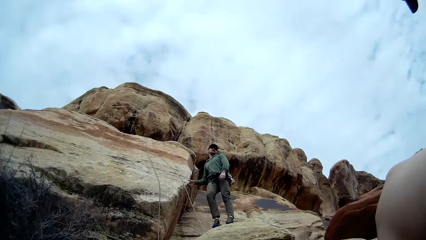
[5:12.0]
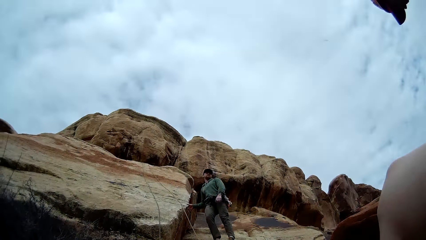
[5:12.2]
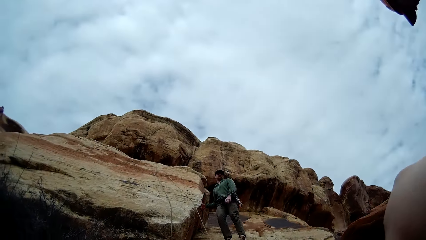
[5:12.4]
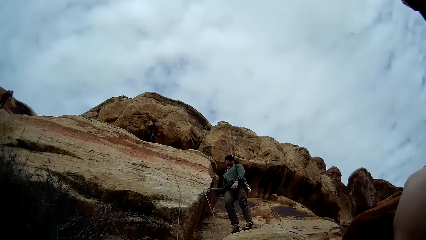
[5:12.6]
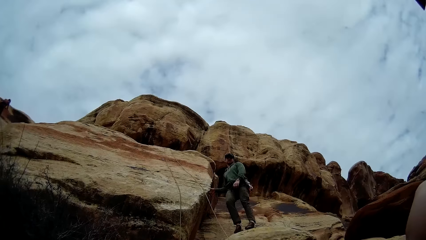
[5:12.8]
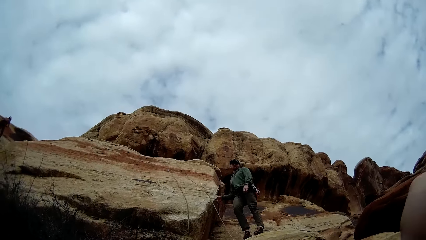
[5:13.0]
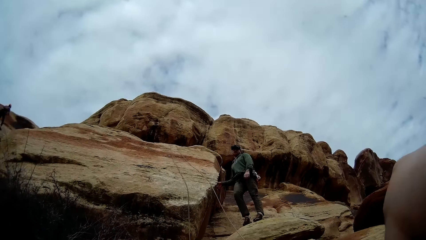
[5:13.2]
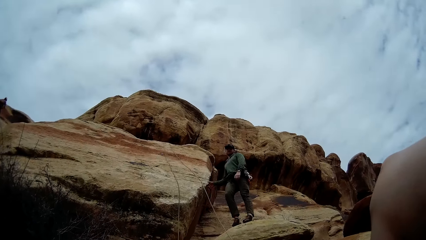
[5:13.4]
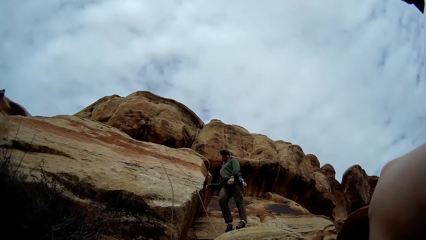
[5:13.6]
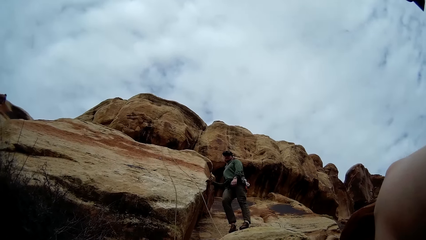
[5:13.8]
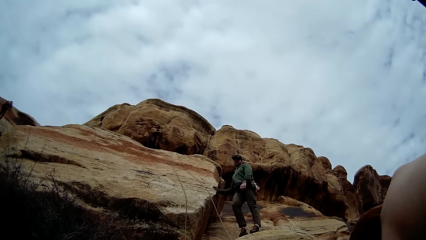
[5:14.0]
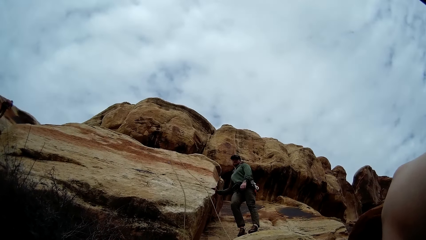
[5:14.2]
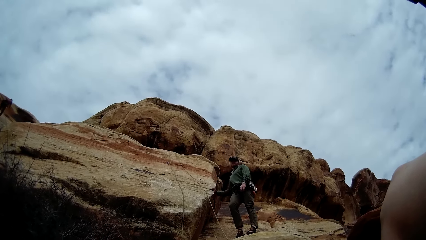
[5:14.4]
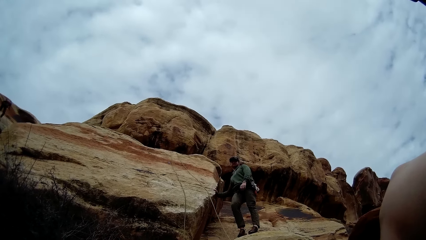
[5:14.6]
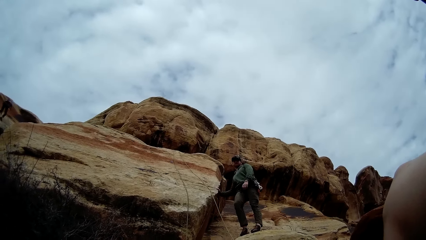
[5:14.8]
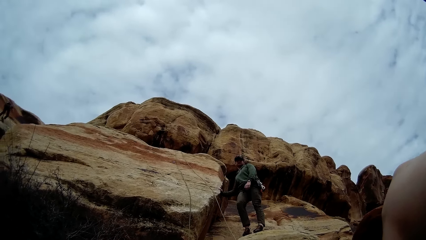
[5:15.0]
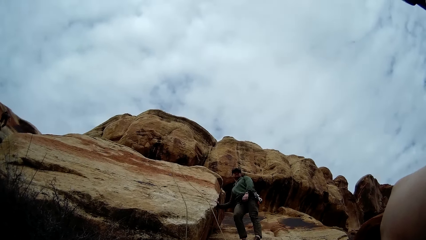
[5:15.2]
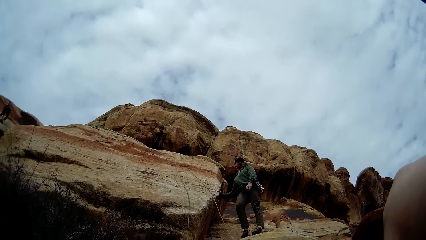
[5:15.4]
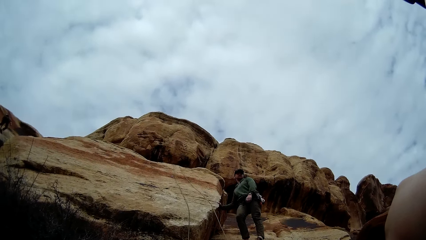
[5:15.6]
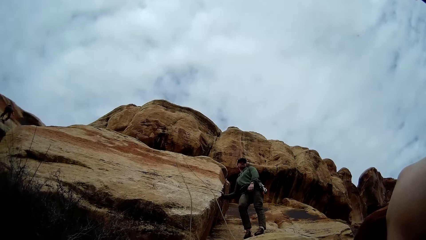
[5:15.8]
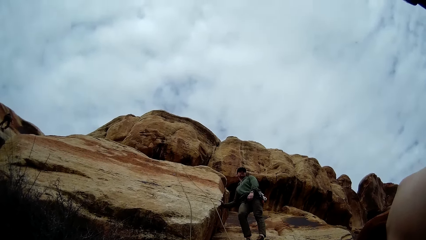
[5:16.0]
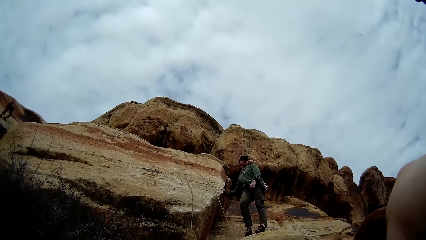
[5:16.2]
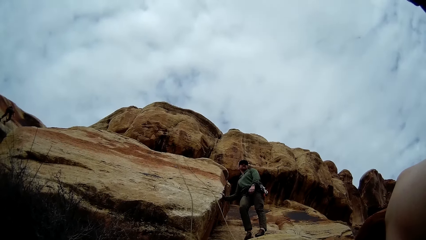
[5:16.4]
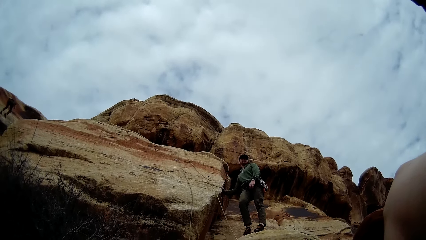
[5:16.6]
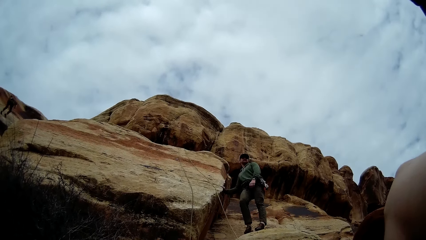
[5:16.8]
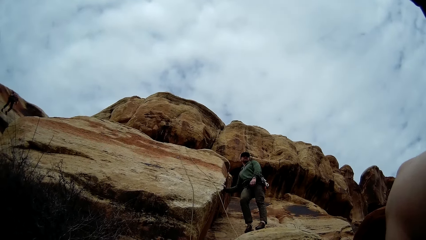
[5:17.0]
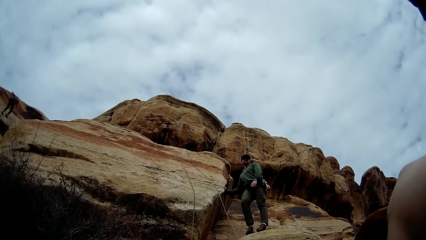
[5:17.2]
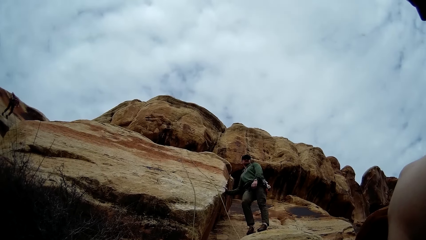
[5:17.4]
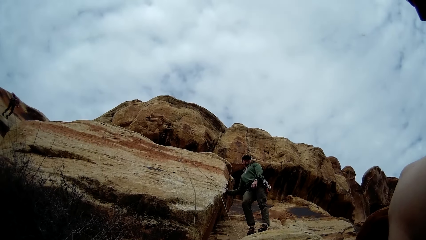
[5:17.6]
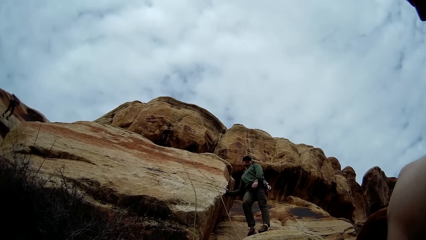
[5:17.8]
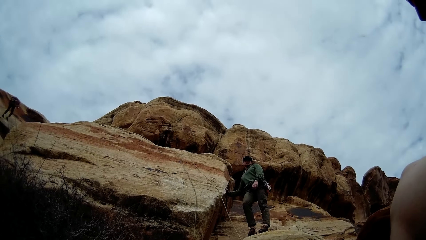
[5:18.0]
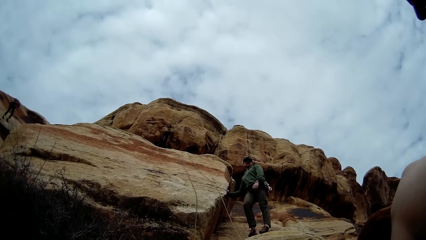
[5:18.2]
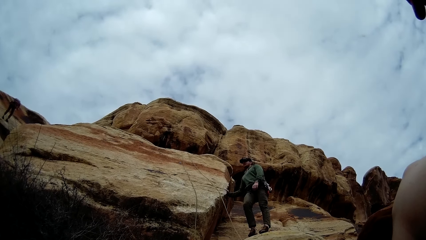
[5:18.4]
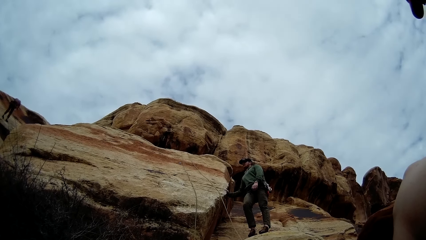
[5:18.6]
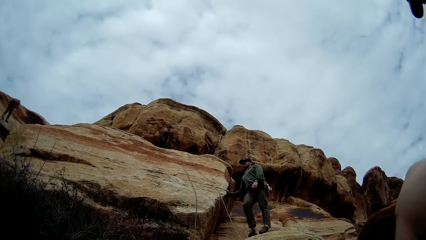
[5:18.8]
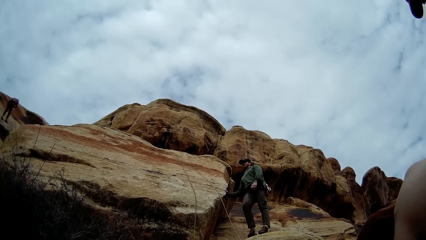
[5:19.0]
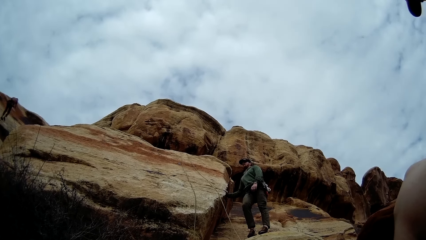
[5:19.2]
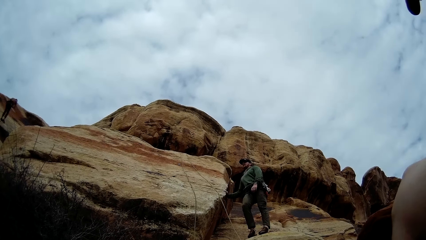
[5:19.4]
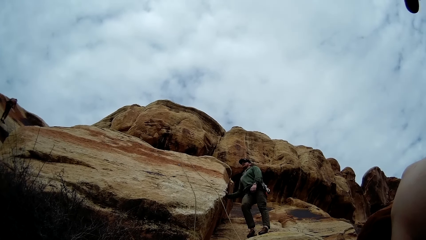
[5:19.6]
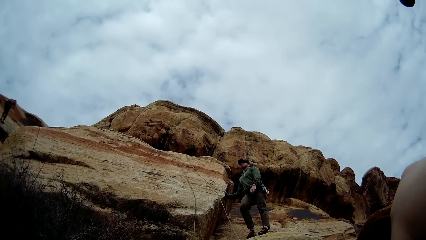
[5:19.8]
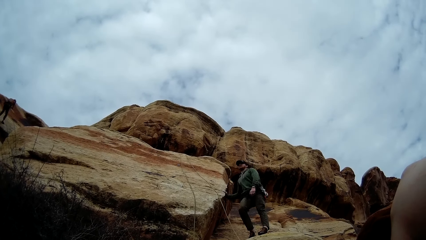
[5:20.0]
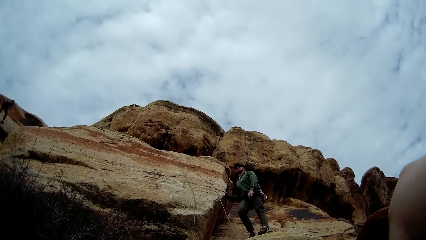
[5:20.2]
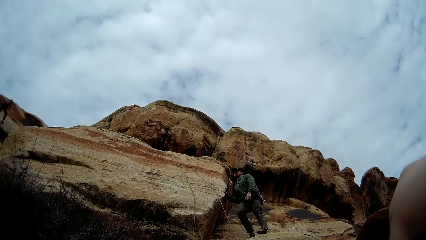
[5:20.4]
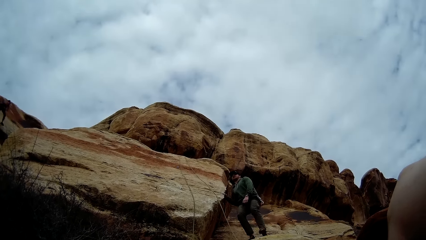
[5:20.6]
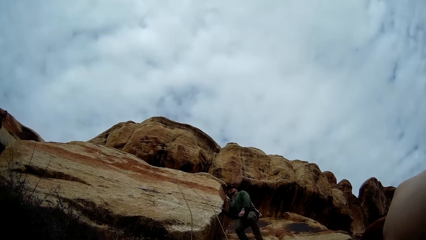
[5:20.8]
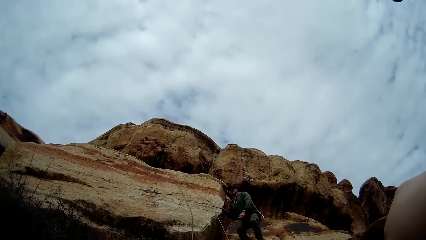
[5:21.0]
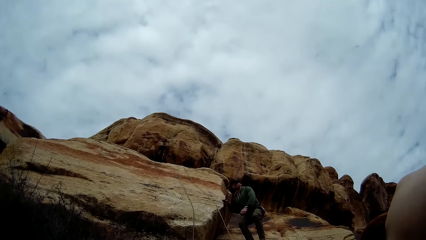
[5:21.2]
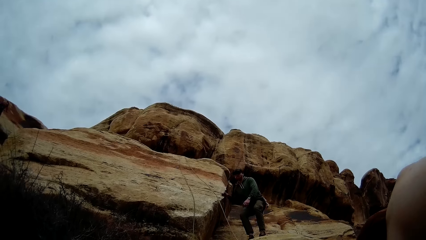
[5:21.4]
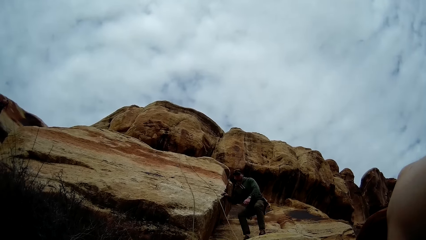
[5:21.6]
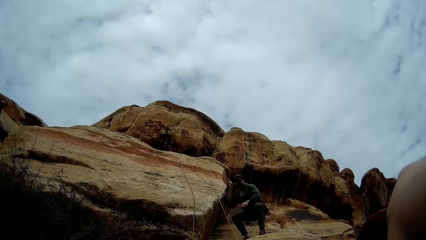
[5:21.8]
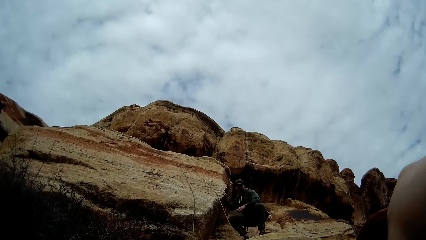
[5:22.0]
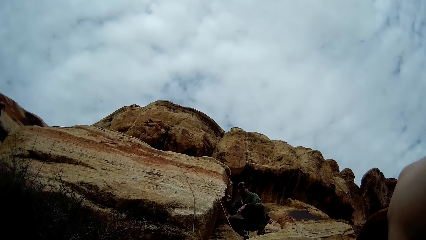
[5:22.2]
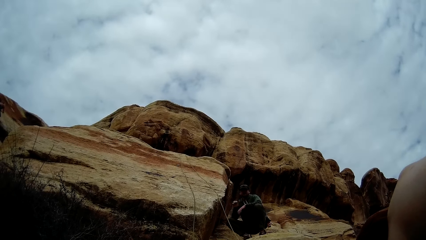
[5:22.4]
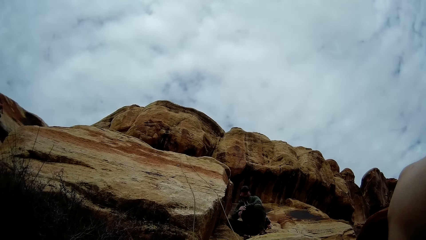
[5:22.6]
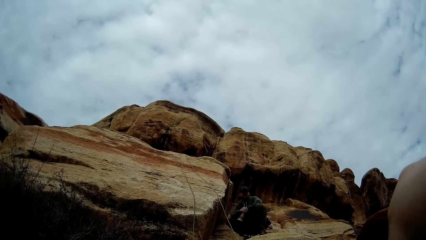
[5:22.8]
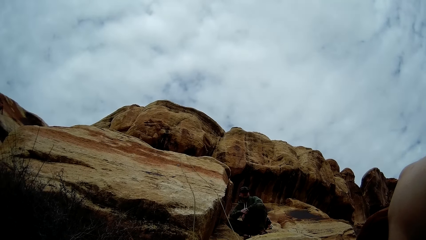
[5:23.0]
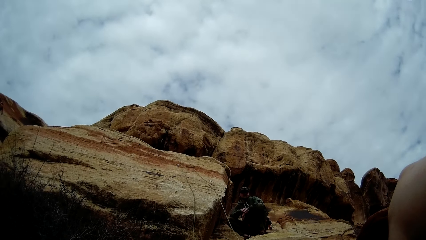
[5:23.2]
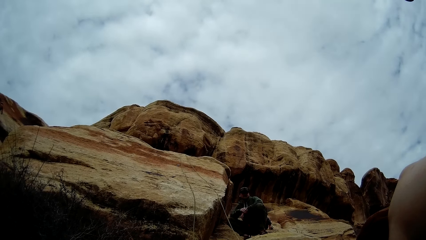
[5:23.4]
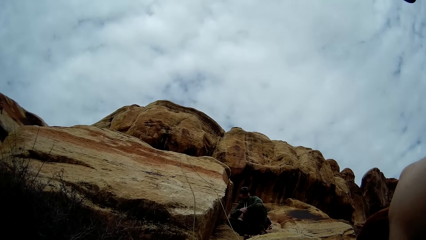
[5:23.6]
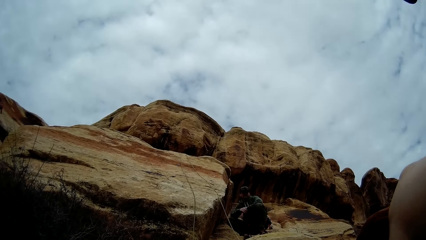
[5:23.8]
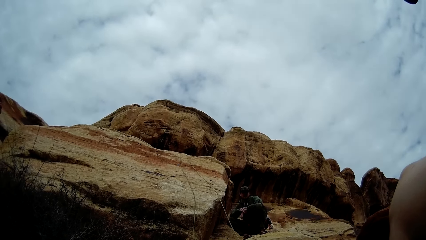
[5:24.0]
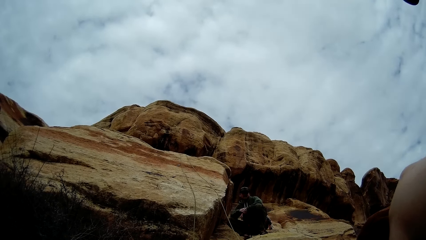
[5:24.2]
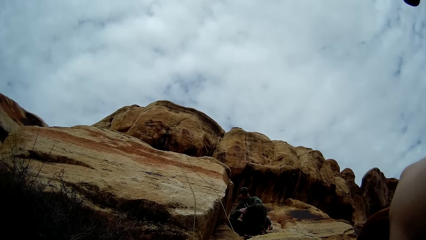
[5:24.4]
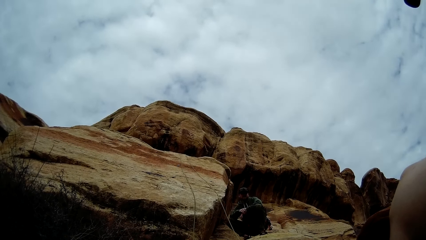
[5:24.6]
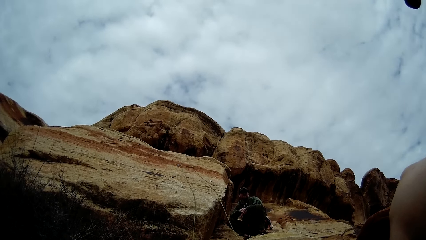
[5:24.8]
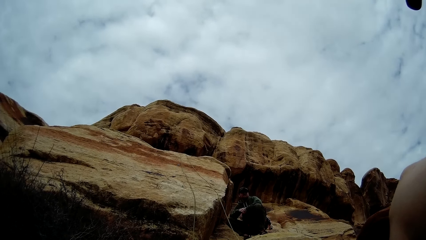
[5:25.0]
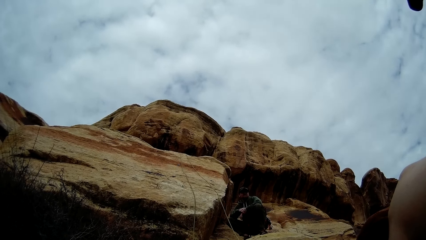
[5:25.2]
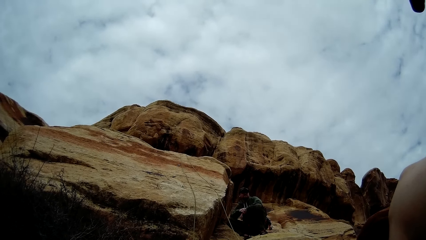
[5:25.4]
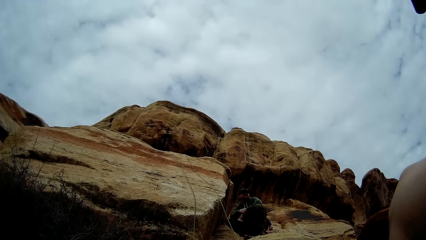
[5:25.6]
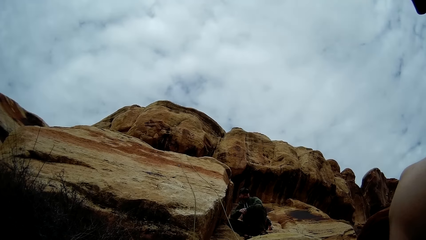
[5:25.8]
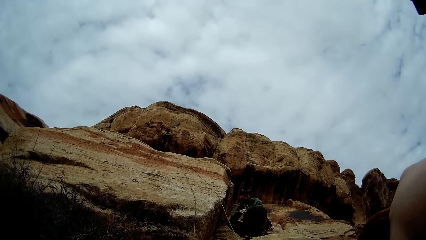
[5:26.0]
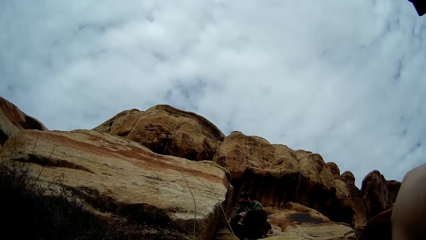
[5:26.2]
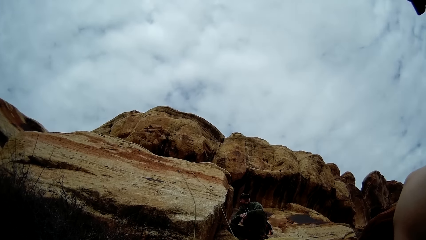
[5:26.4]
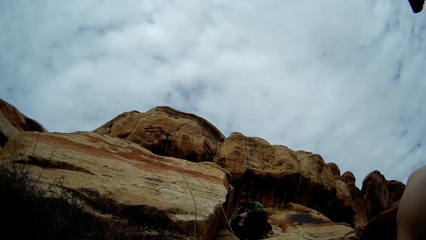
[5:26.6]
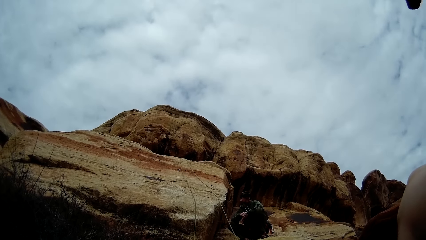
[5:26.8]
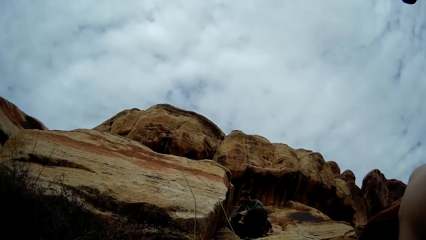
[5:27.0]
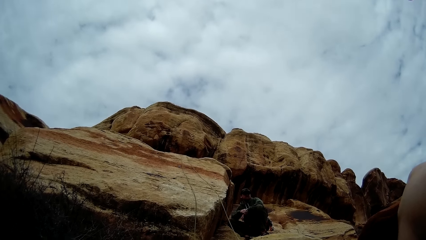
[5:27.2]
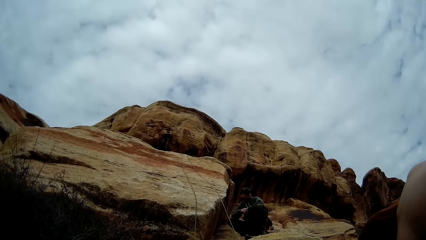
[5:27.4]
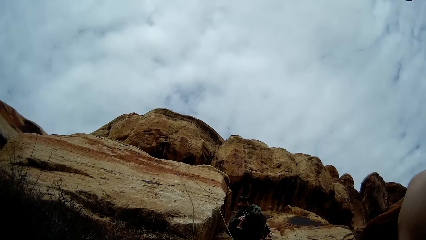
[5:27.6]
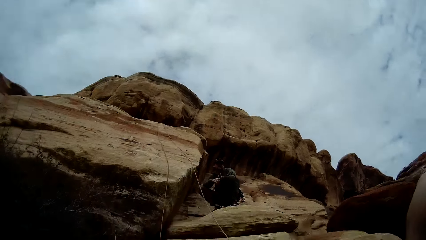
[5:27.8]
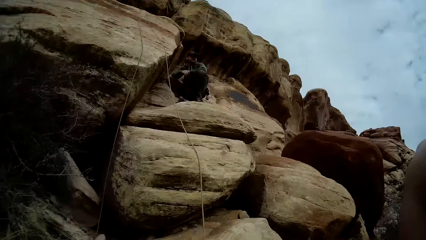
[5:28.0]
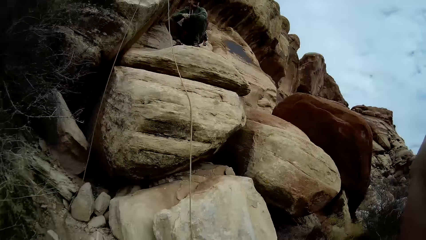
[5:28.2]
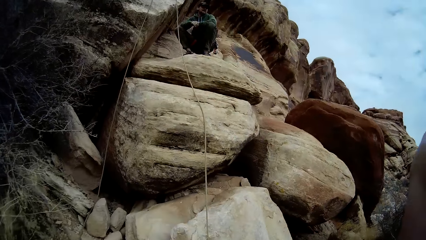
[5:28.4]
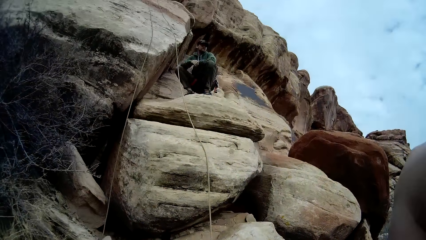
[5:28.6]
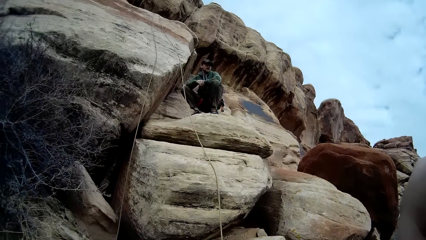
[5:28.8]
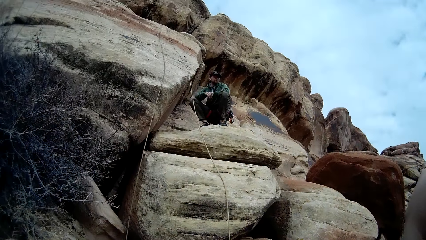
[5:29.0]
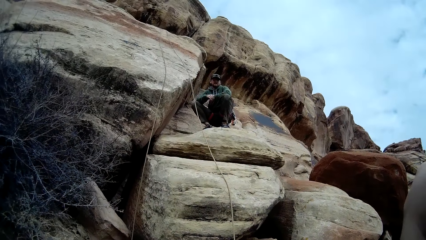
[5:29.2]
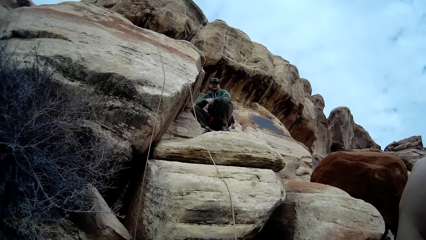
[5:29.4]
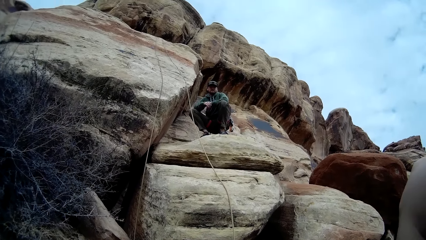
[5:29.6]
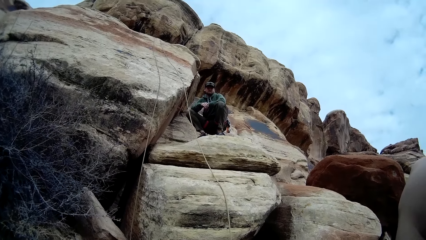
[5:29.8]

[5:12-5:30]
The man squats on the rock.
